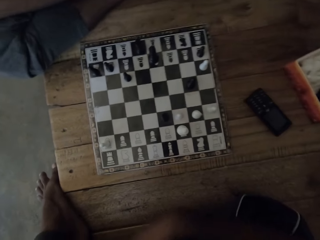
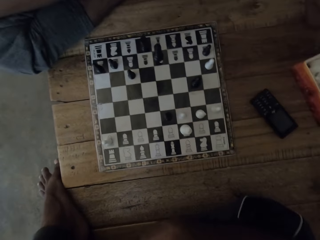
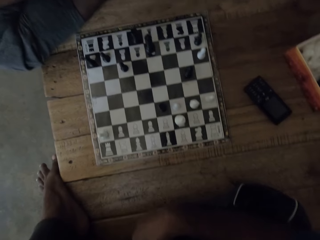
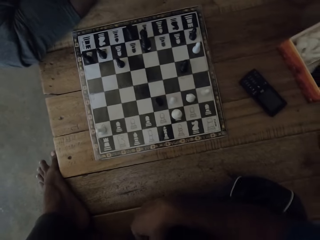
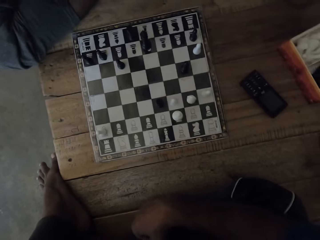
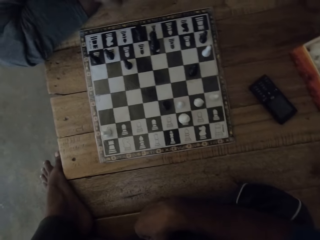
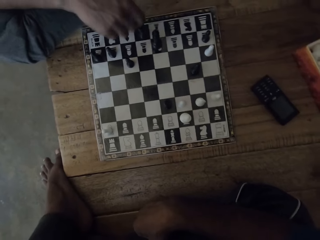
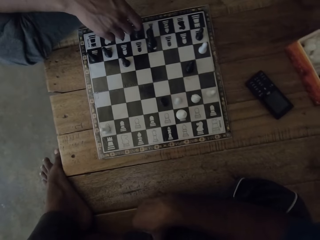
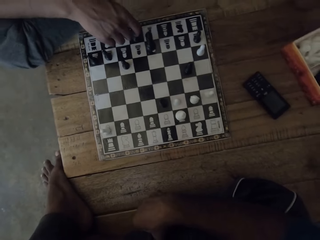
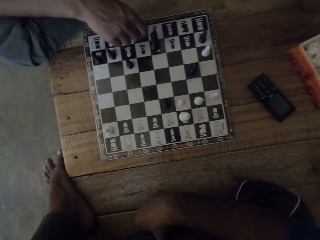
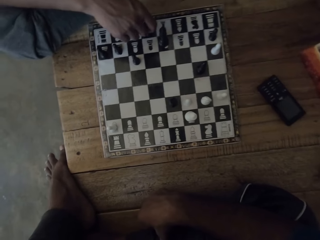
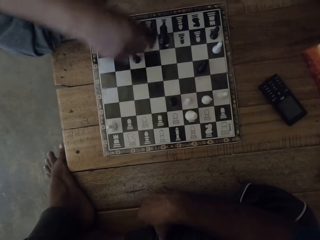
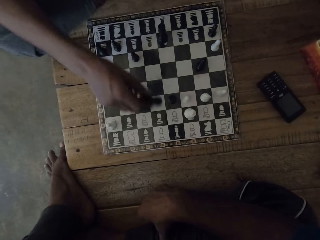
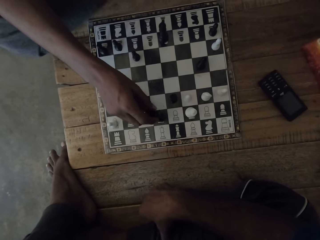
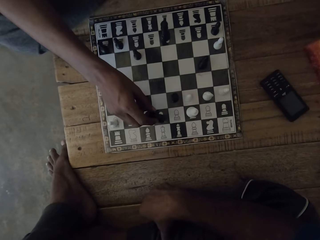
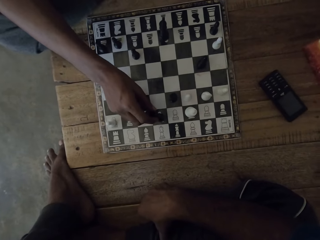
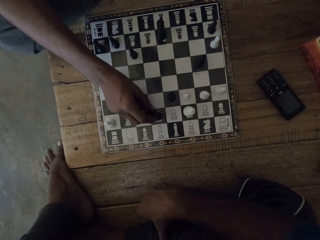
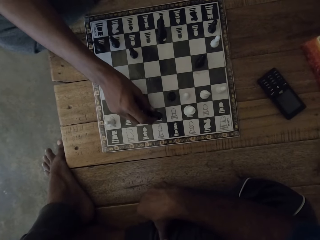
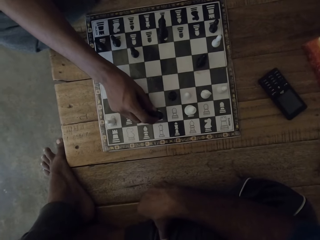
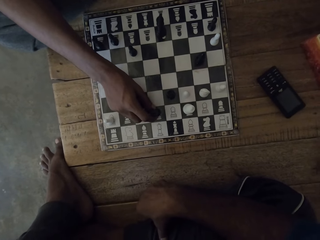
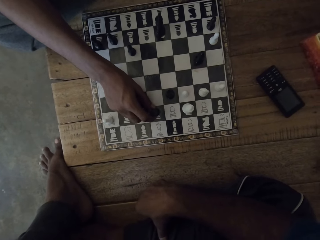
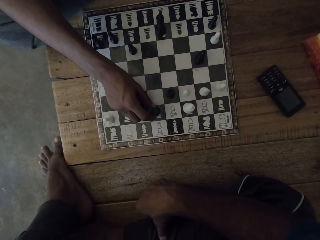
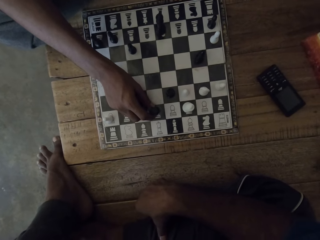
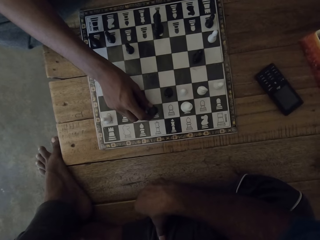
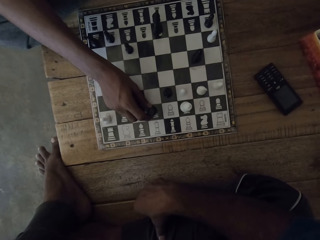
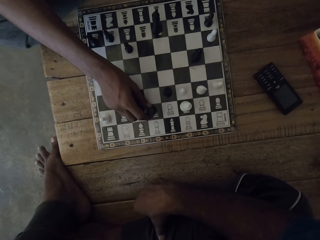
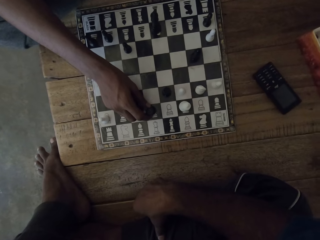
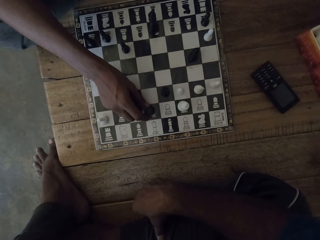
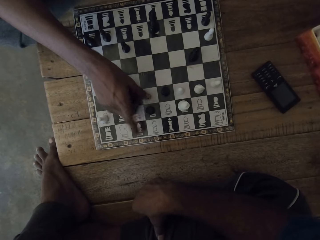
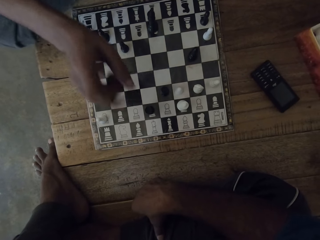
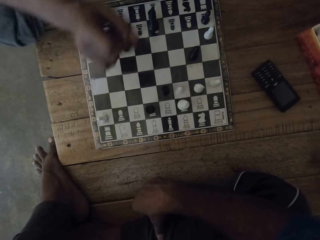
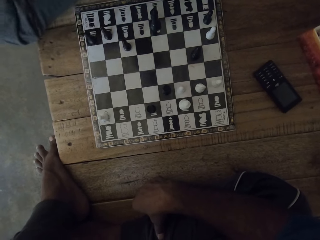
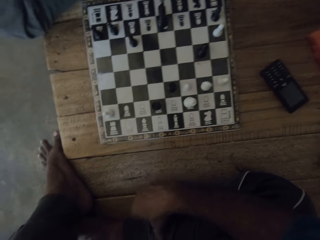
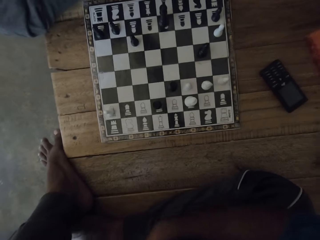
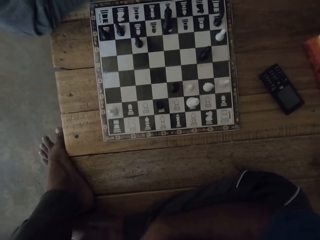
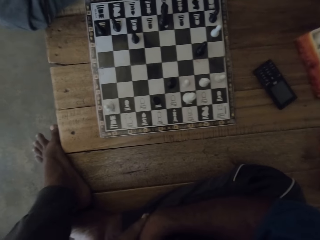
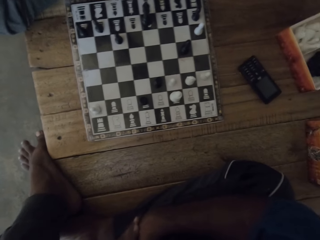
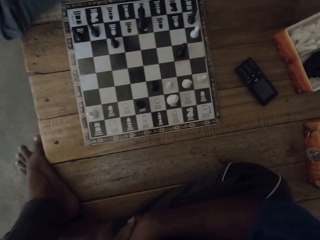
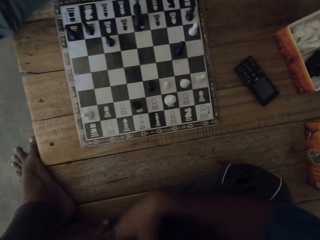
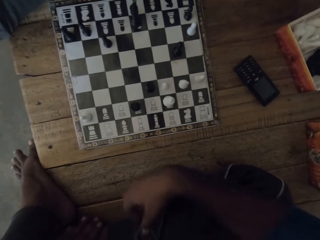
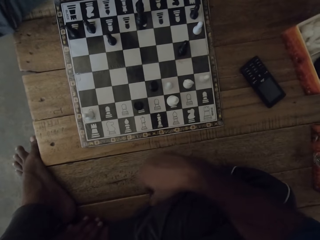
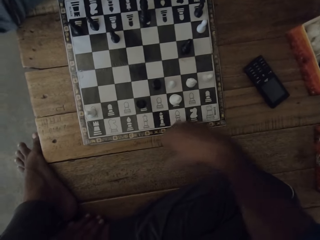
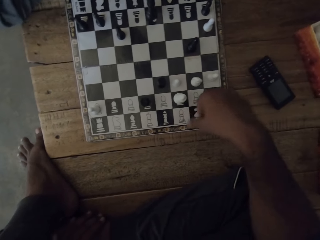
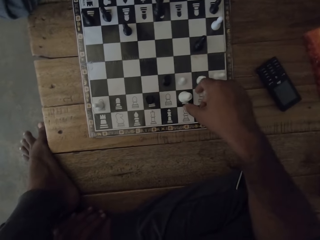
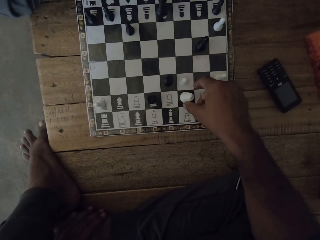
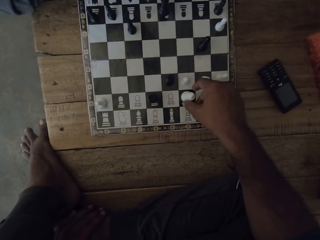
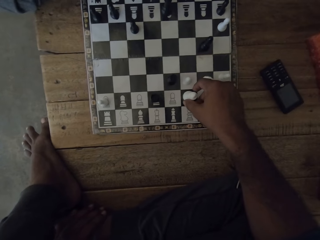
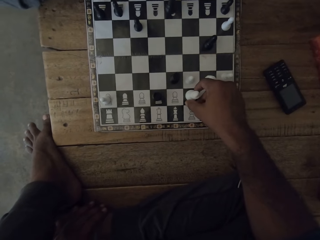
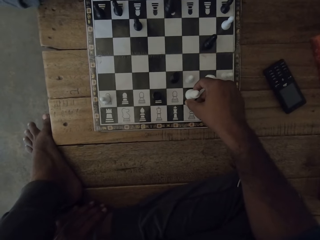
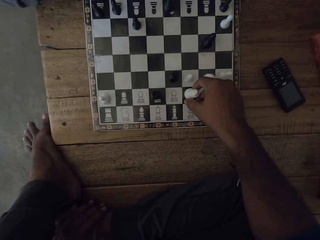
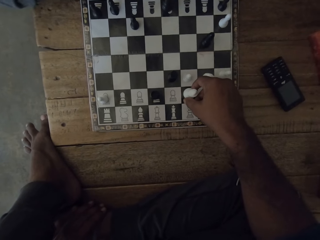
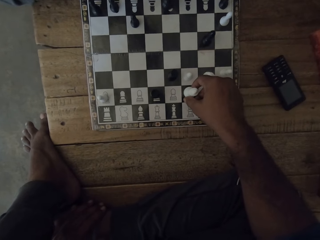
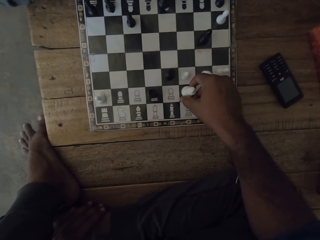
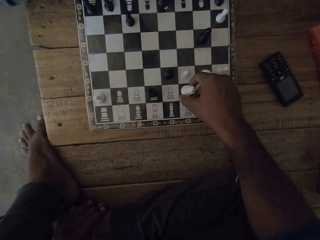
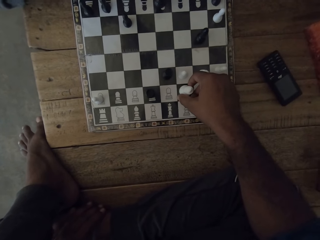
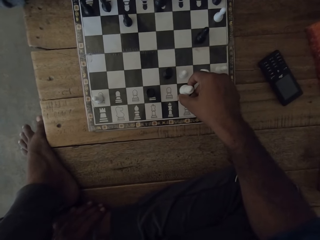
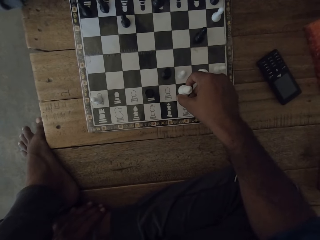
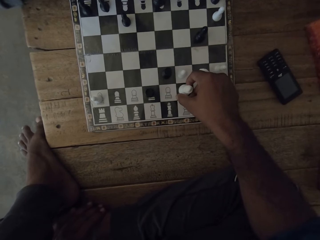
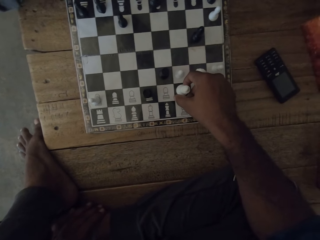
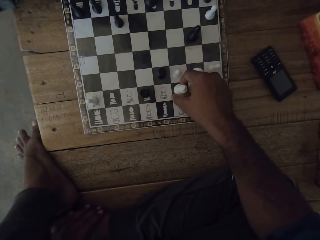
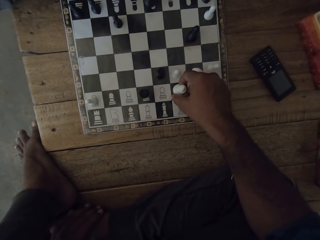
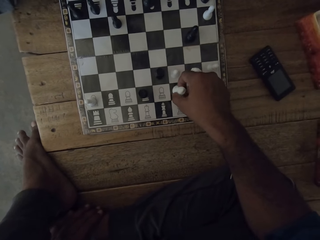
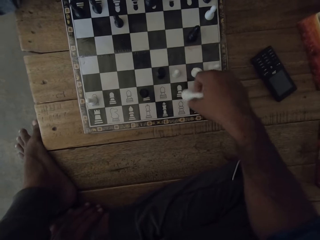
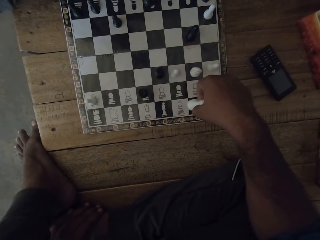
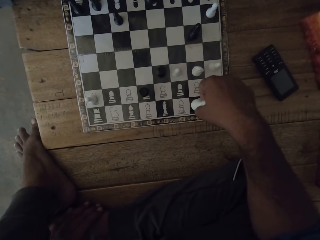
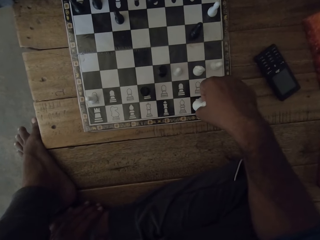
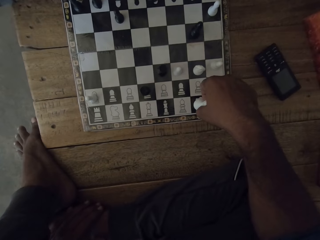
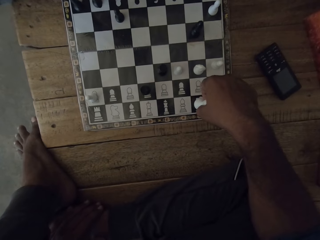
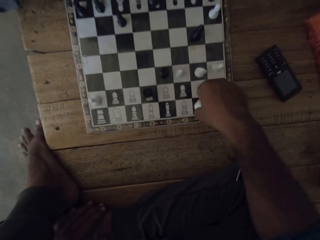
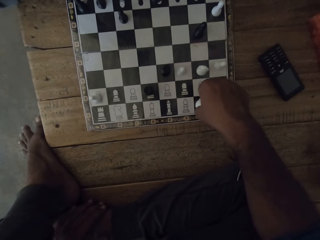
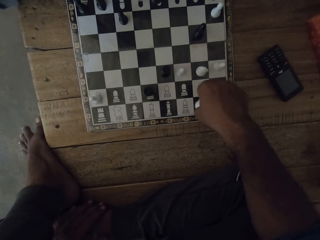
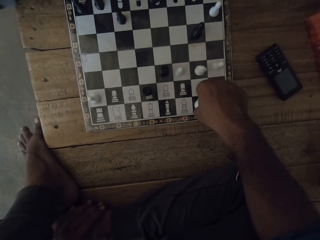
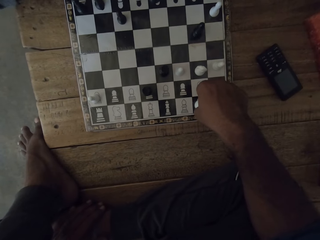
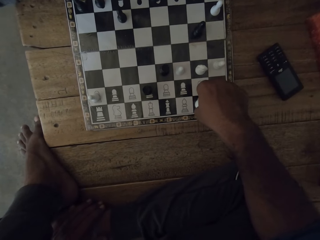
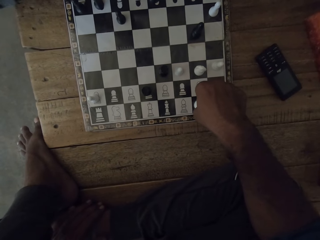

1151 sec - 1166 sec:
The camera wearer talks to a man. They look at the chess deck. They look at the chess deck again. The man talks to the camera wearer. The camera wearer looks at the chess deck. They move the right hand. They hold the chess piece with the right hand. They move the chess piece with the right hand.

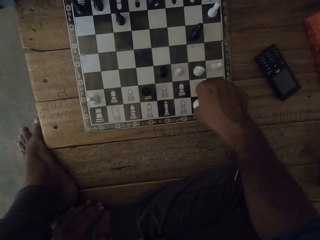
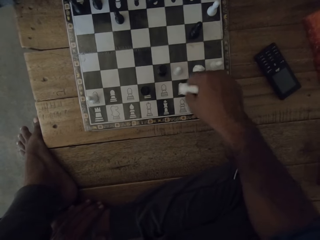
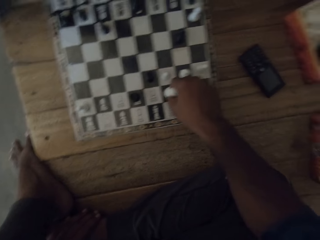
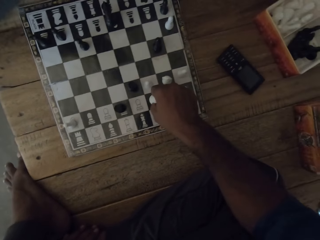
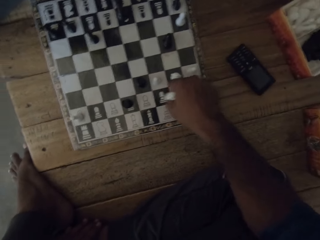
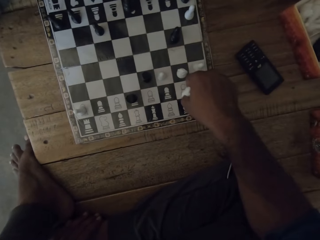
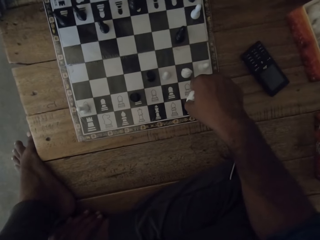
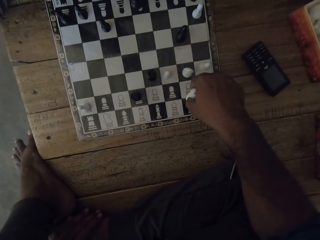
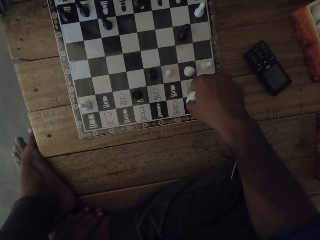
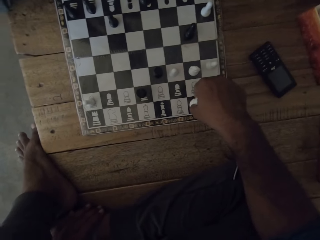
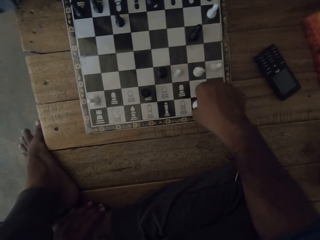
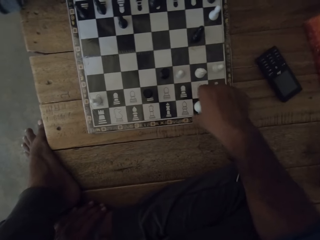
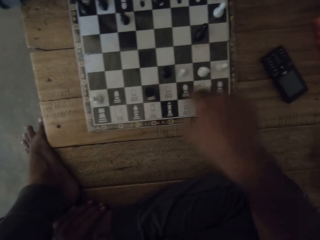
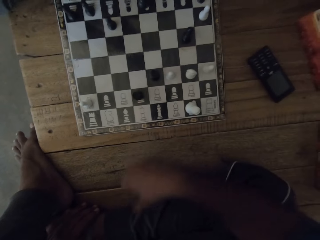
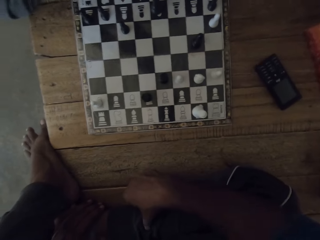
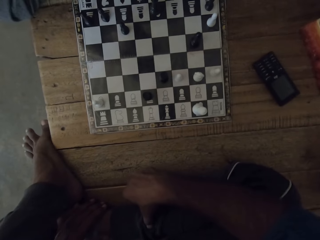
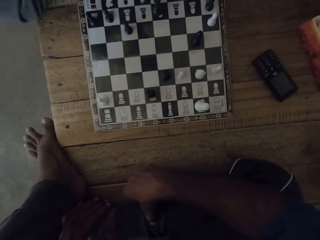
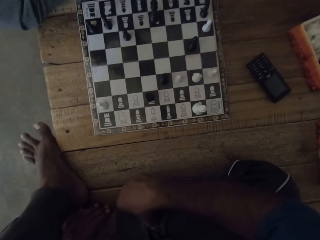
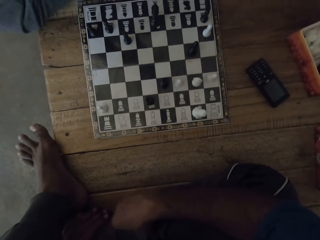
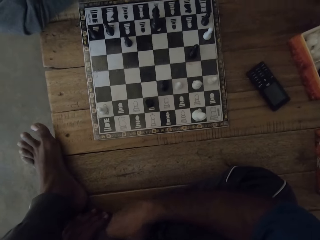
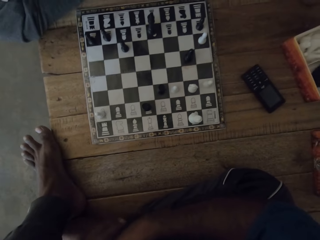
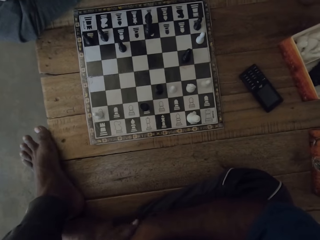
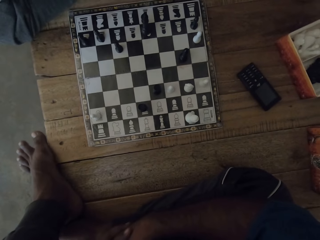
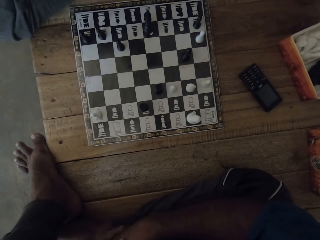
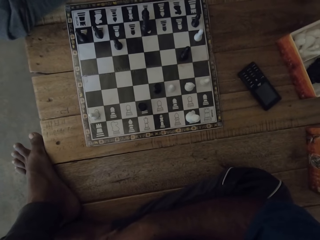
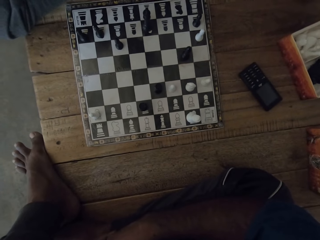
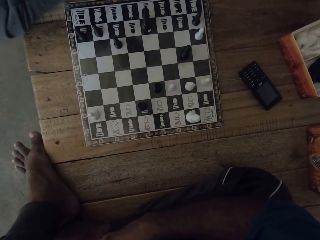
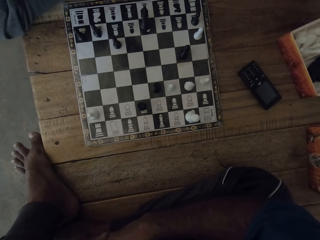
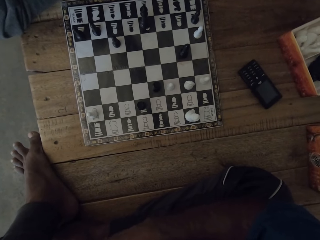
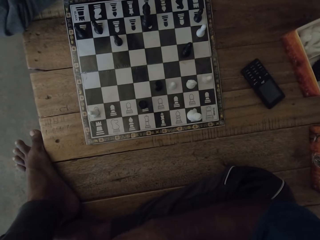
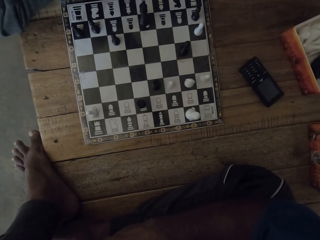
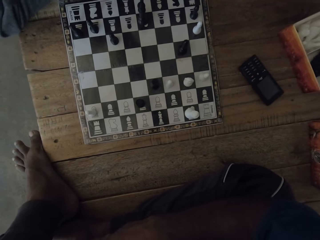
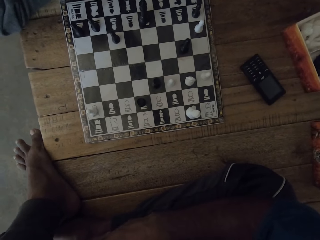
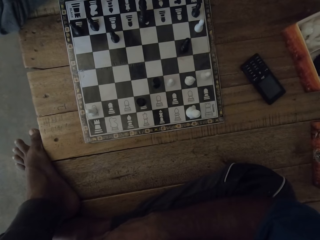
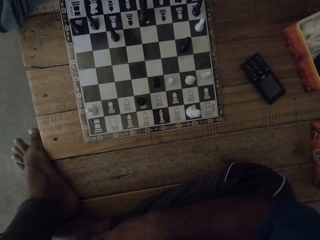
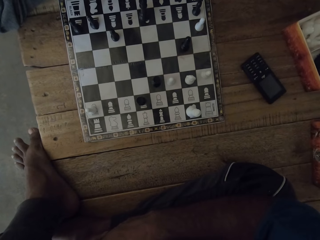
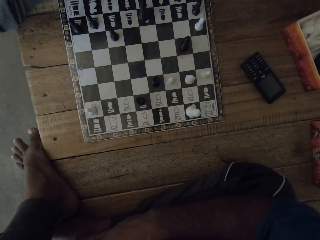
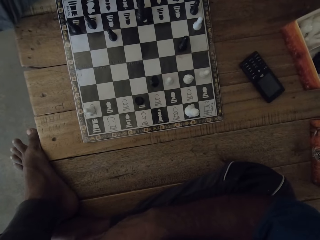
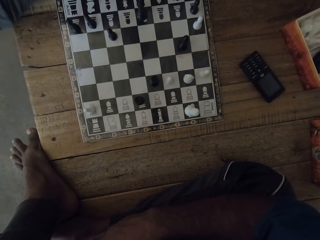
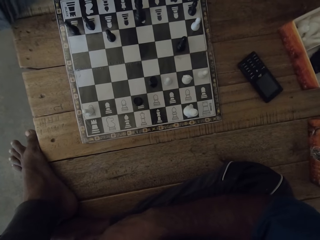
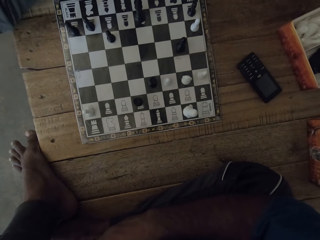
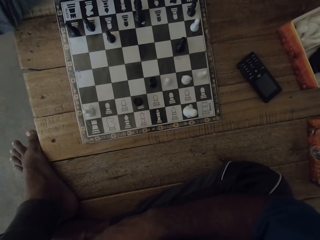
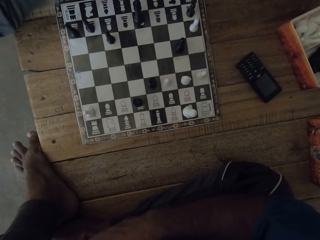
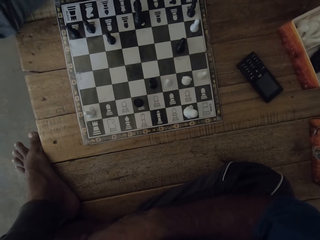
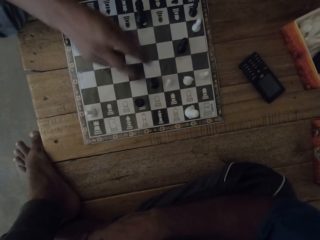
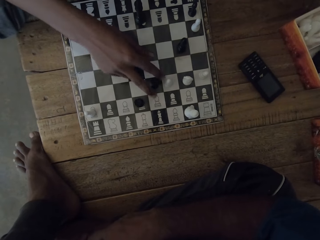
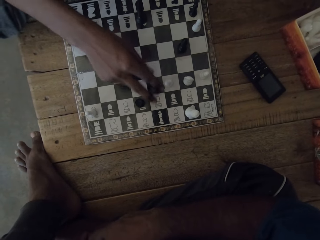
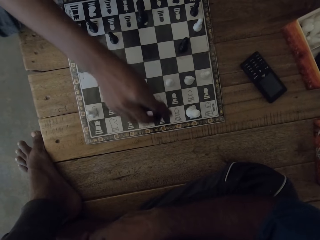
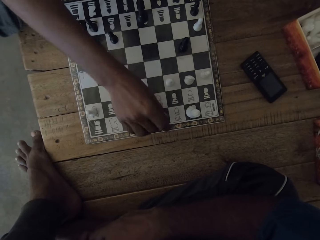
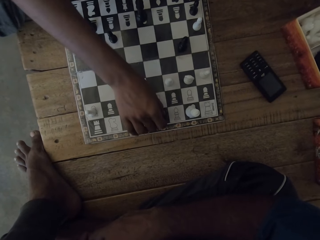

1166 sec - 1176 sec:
The camera wearer moves the chess piece with the right hand. They move the right hand. A man talks to the camera wearer. The camera wearer moves the left foot. They look at the chess deck.
